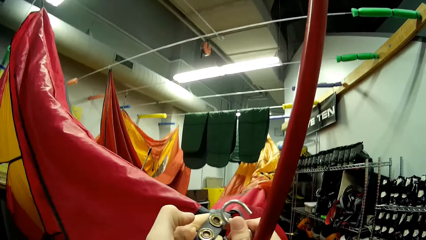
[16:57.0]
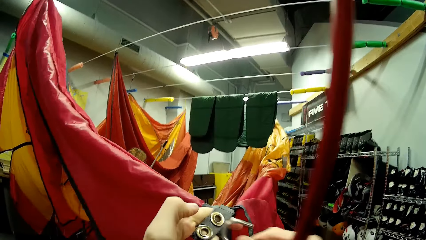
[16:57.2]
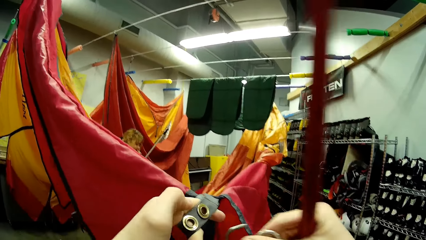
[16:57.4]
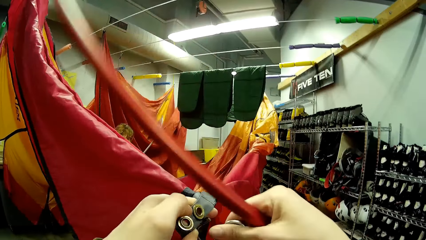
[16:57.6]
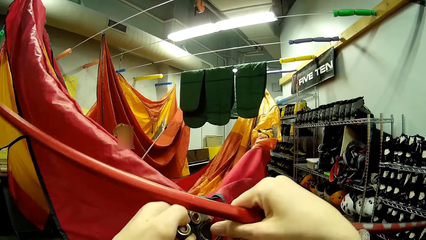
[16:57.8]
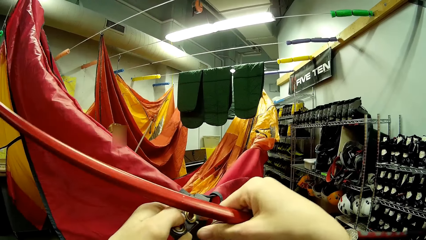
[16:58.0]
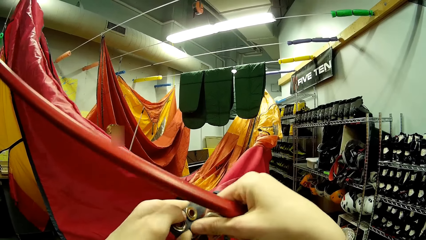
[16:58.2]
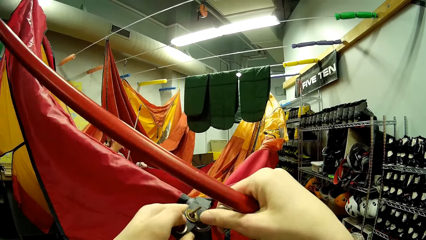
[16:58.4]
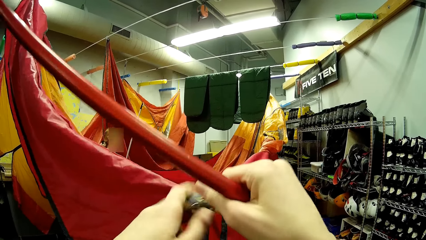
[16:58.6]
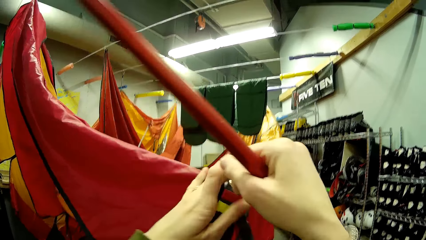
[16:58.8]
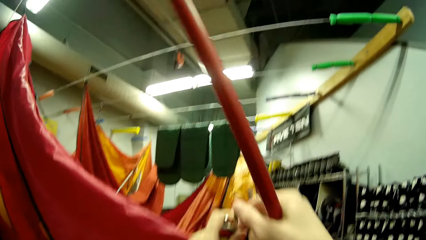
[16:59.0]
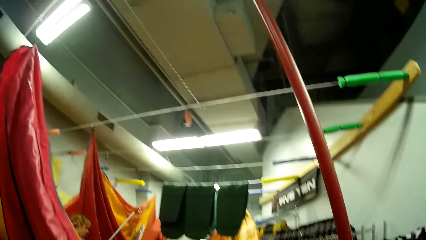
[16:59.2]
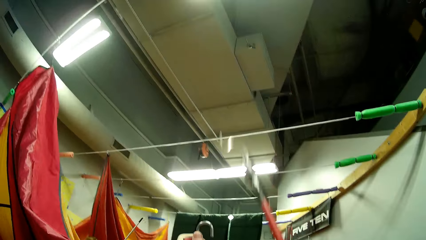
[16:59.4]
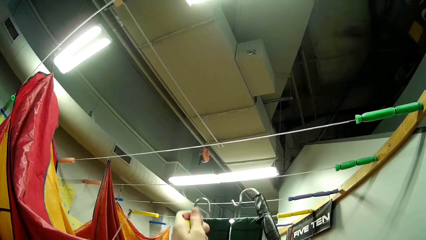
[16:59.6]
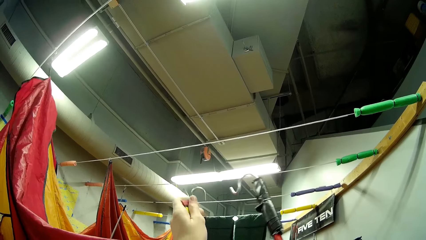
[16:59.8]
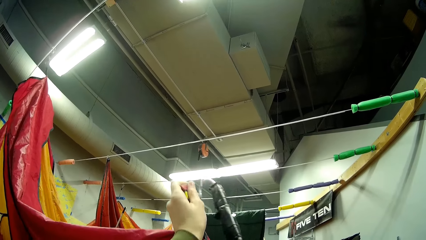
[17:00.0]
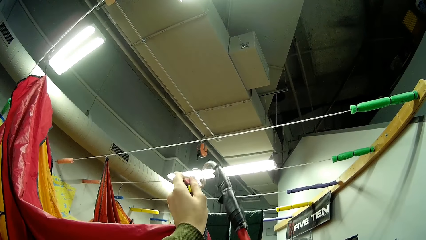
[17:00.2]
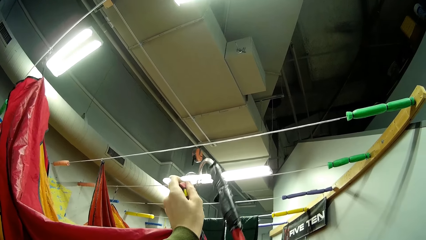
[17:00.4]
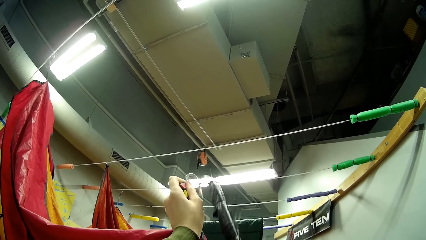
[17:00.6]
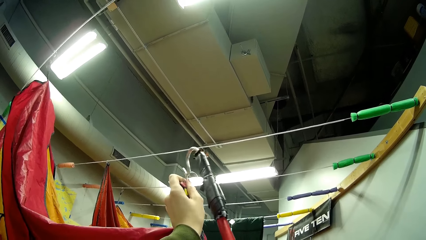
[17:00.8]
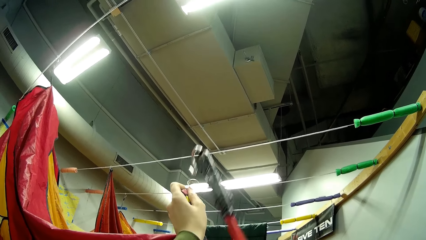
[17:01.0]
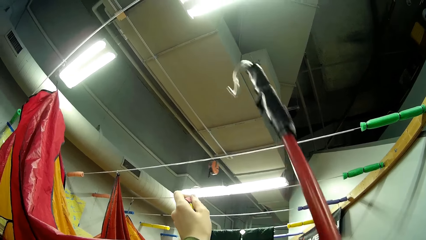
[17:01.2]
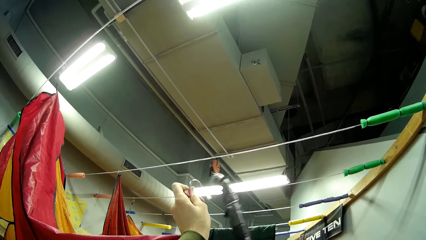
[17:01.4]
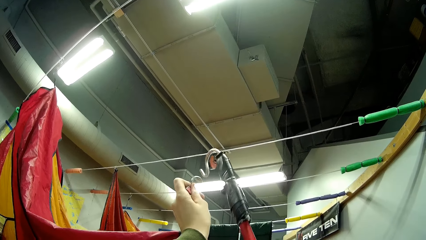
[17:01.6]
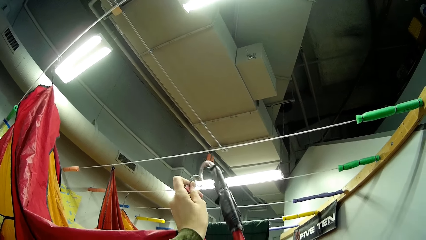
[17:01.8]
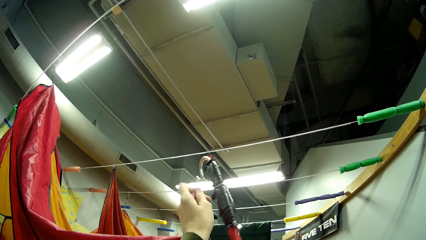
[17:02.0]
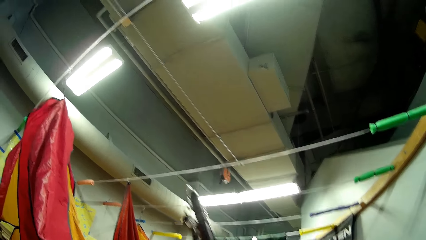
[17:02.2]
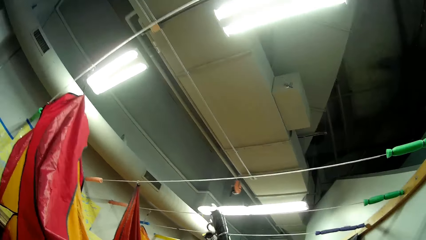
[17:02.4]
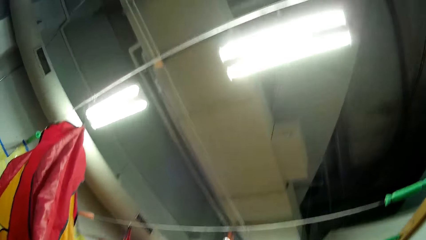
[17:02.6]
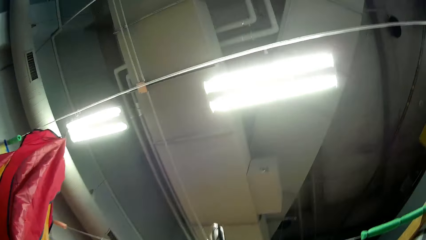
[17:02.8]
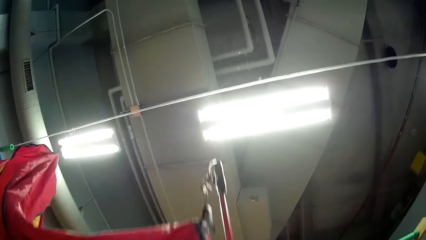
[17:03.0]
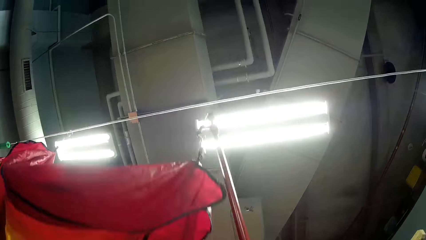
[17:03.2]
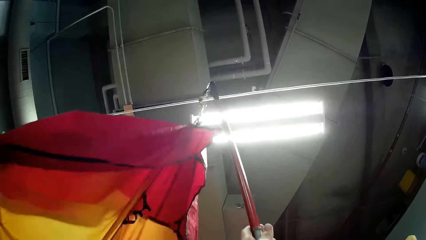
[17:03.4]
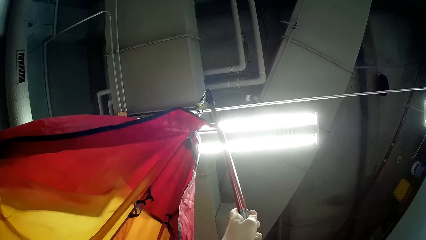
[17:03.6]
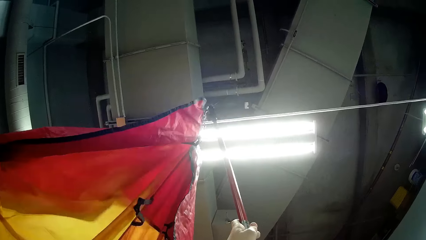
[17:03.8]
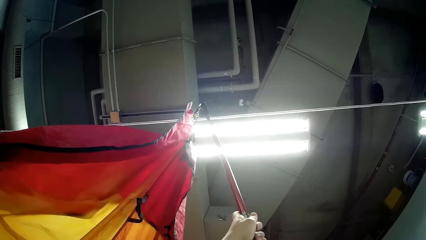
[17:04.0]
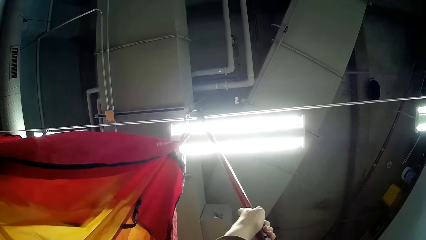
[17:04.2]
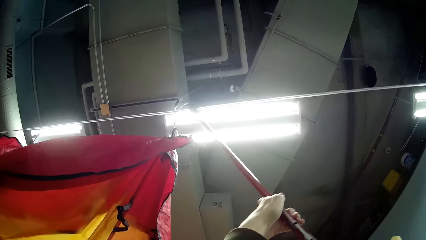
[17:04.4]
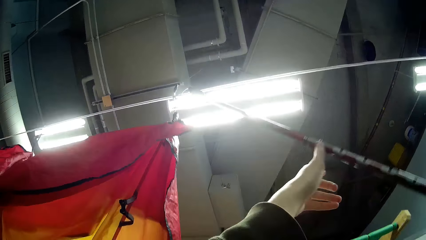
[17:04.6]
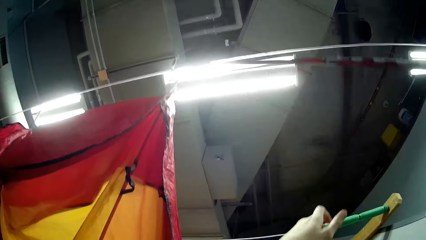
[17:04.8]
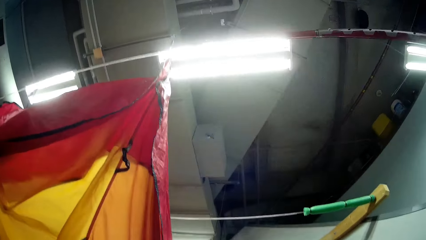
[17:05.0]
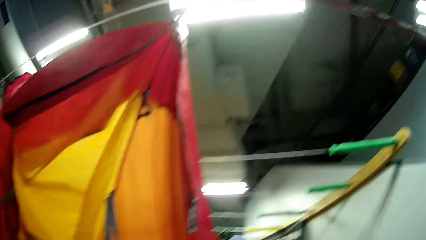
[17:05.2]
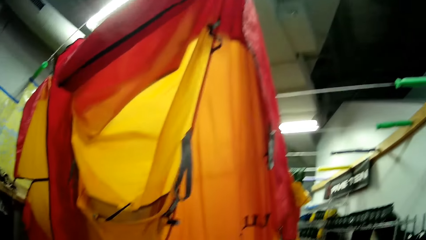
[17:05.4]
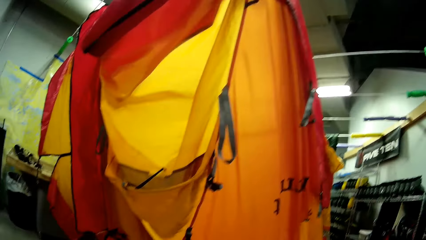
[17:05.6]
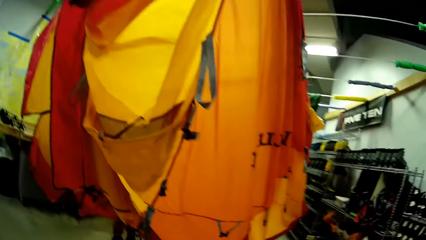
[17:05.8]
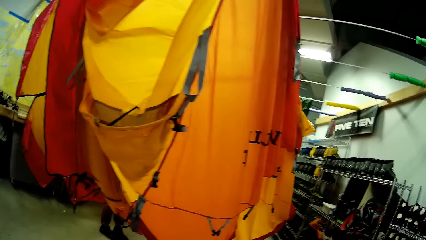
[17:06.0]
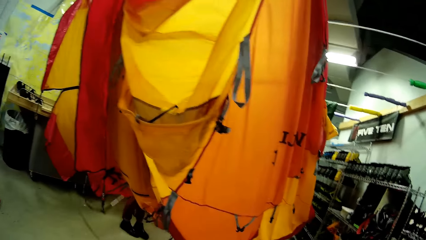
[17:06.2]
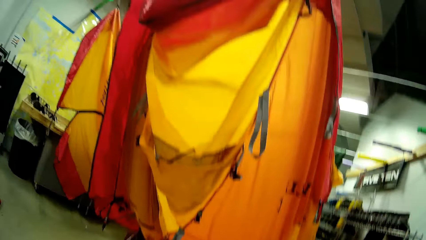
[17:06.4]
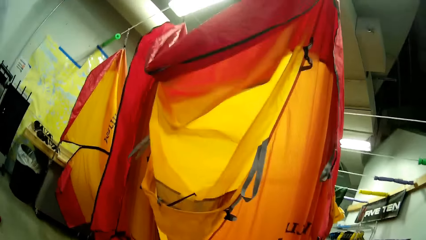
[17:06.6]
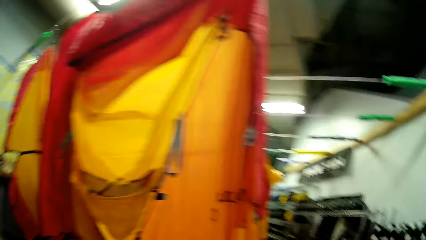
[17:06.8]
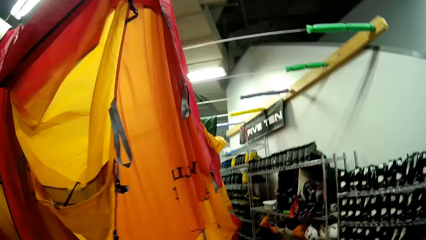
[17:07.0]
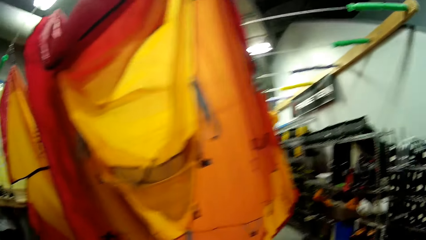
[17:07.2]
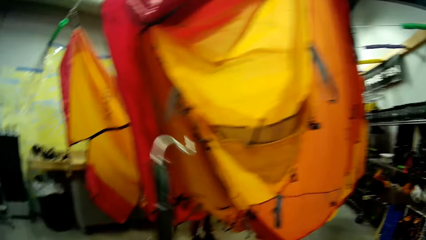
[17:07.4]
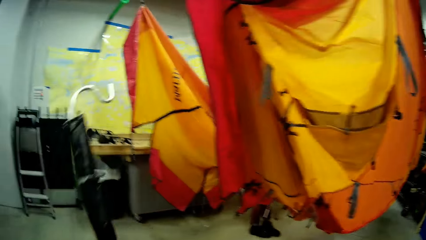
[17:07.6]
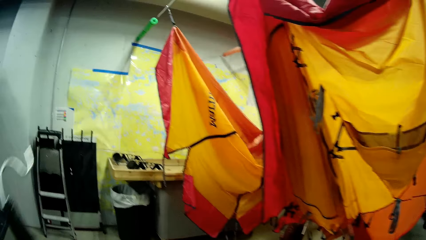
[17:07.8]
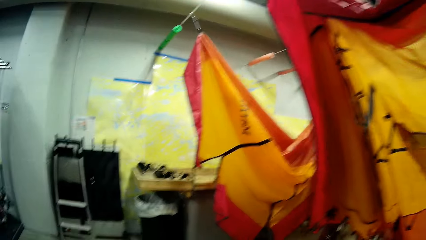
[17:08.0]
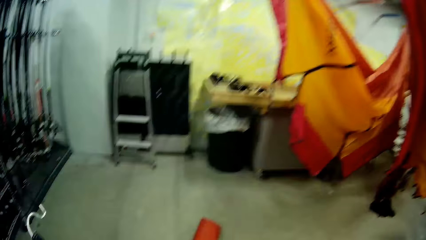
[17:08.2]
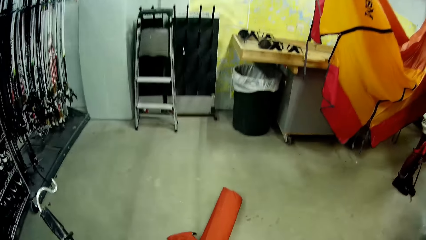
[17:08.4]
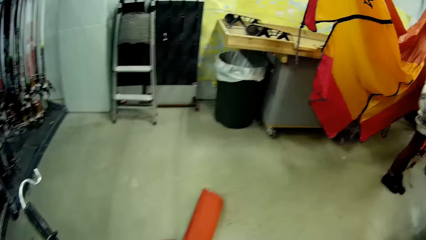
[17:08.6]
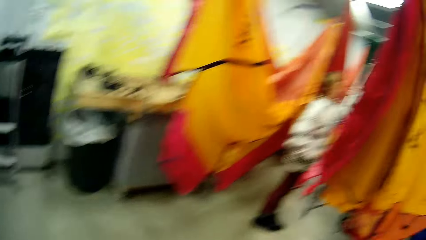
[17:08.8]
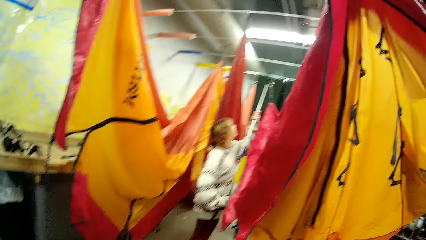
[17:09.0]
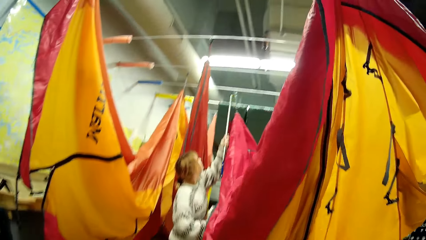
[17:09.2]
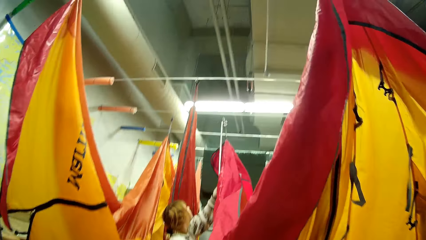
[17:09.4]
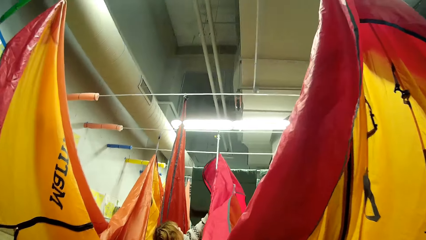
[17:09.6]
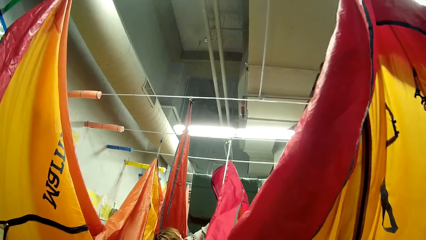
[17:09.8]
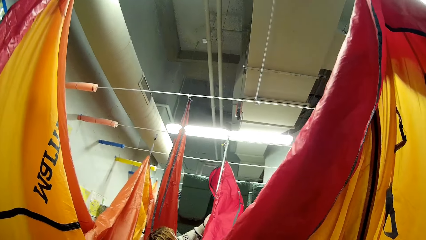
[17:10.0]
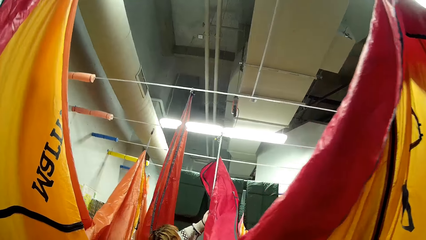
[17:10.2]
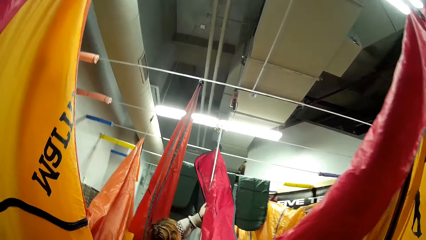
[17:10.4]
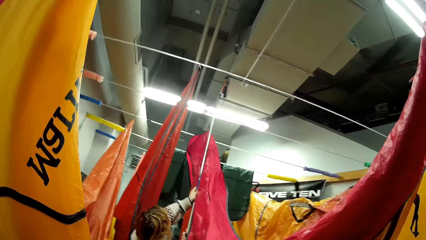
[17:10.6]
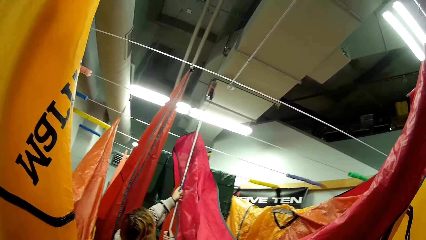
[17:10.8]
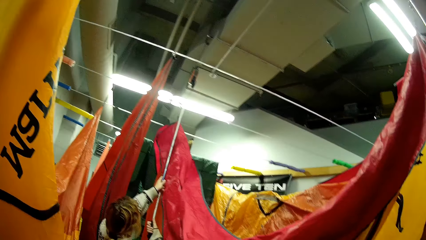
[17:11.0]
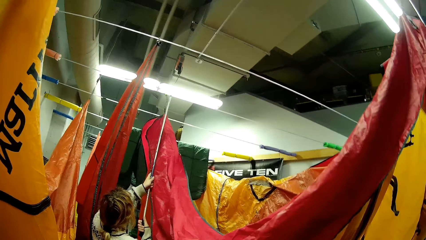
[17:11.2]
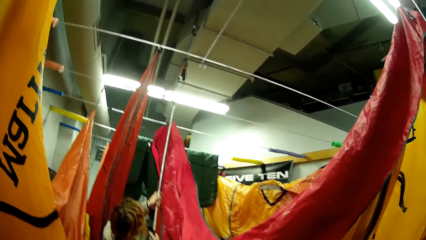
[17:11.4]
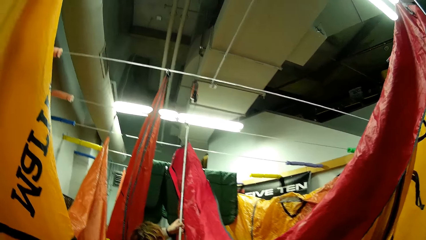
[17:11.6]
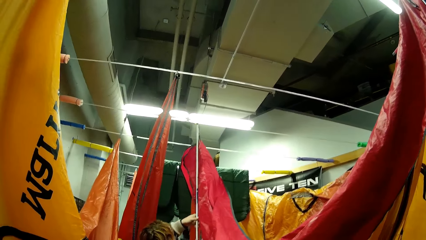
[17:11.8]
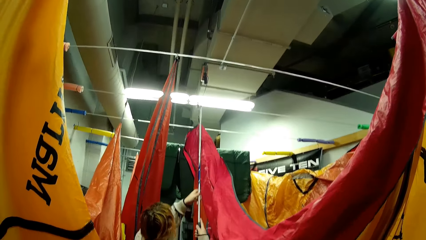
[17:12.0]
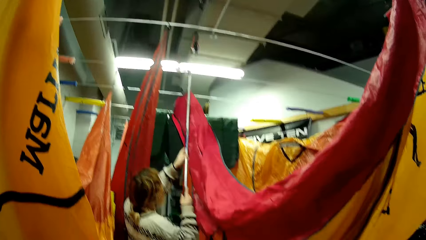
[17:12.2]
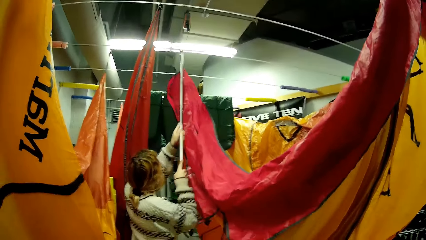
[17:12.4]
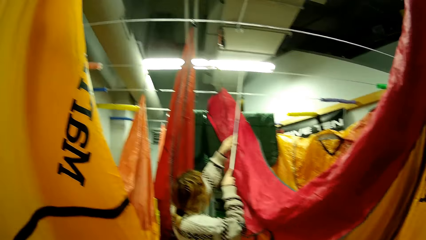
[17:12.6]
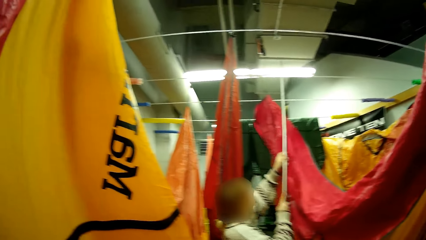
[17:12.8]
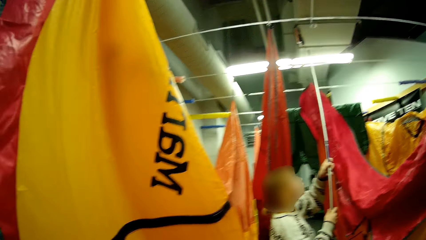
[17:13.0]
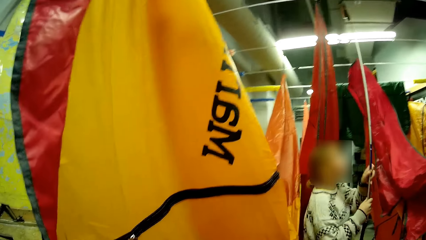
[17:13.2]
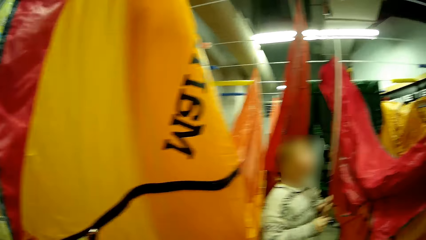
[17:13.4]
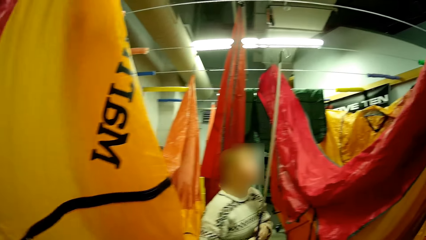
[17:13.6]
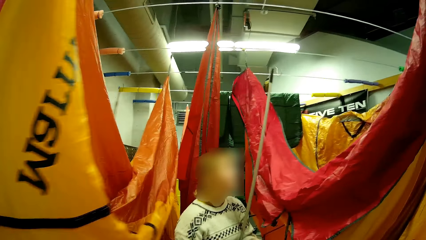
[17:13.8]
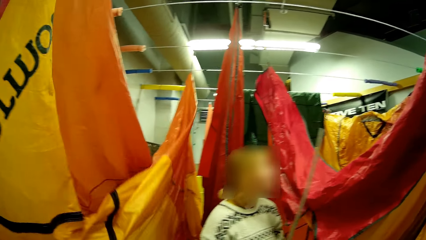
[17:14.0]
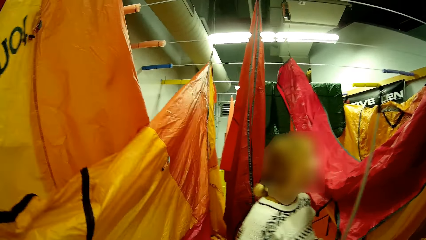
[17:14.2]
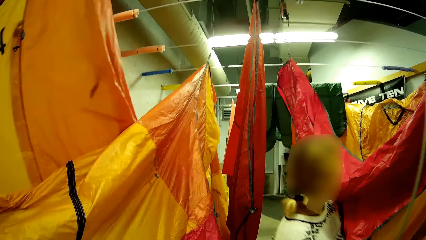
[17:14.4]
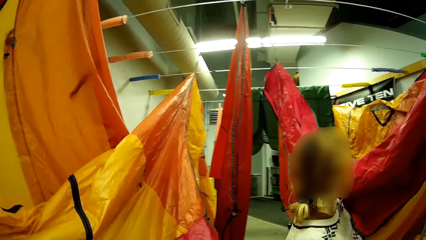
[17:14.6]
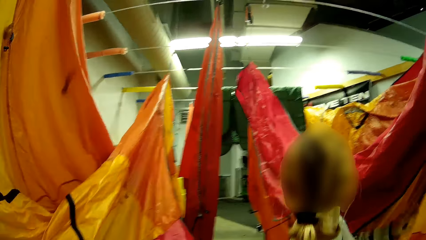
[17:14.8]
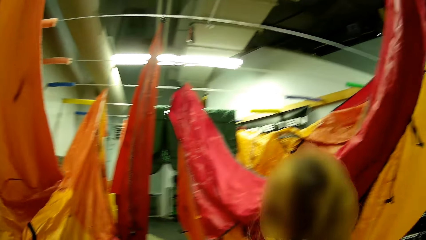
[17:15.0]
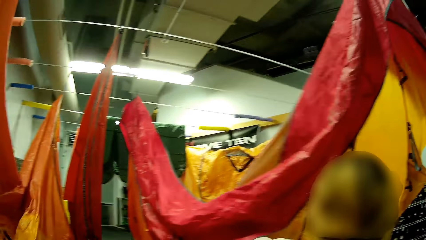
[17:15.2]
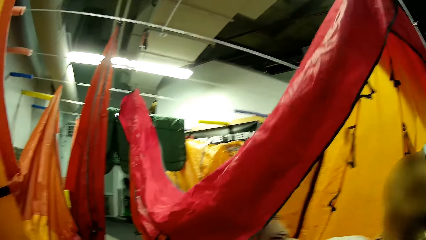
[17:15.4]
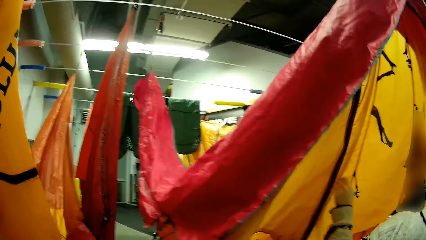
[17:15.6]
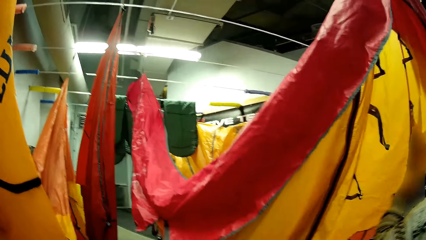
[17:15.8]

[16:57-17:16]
The camera wearer walks around. A person hooks a tent. The person walks around.
